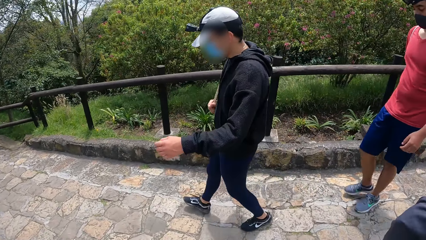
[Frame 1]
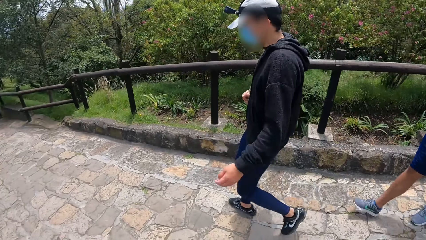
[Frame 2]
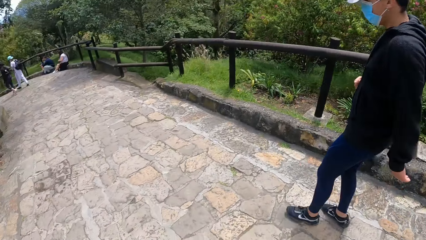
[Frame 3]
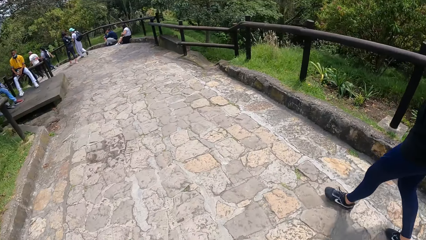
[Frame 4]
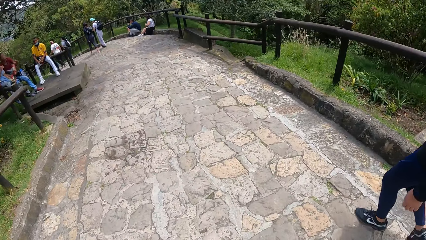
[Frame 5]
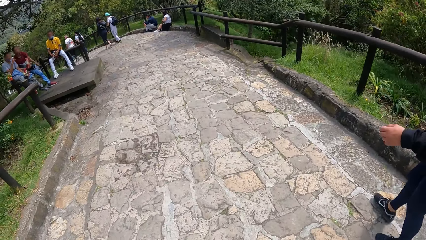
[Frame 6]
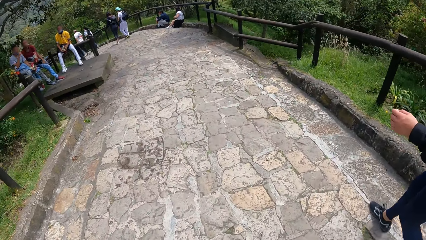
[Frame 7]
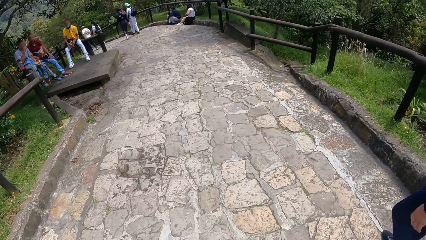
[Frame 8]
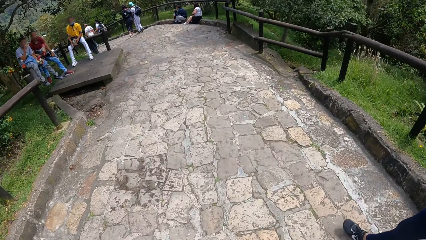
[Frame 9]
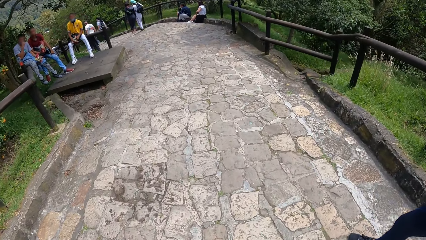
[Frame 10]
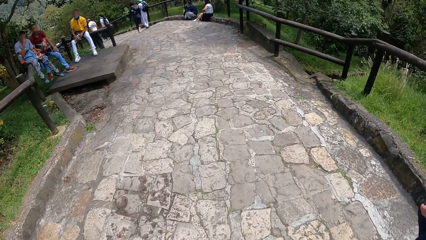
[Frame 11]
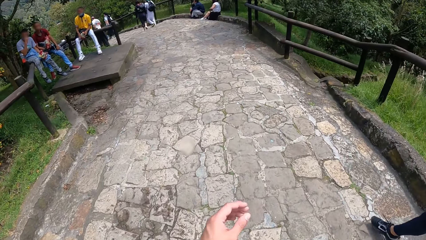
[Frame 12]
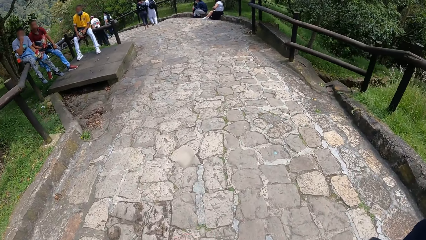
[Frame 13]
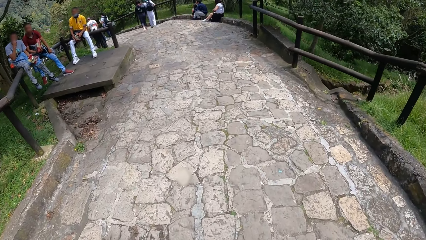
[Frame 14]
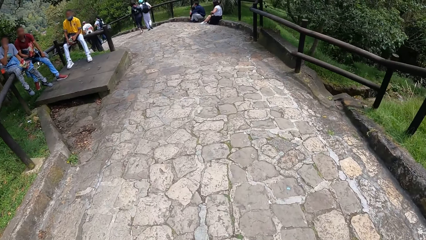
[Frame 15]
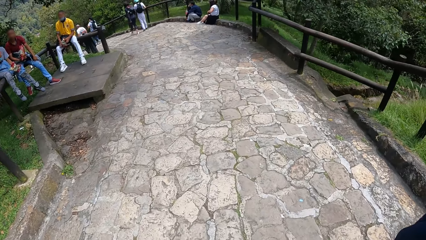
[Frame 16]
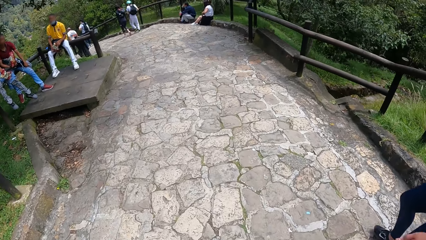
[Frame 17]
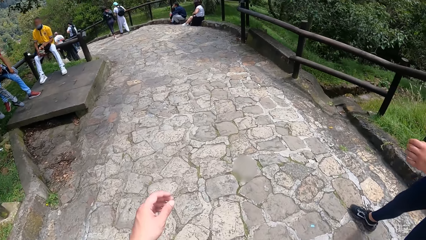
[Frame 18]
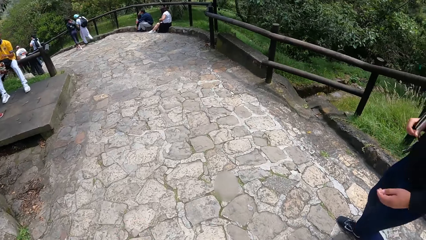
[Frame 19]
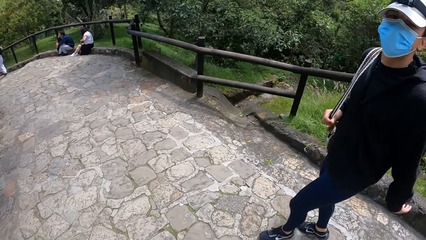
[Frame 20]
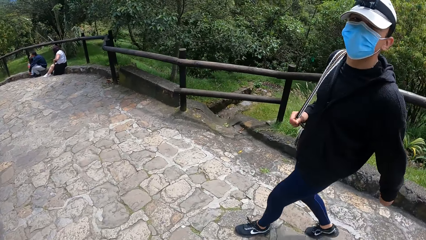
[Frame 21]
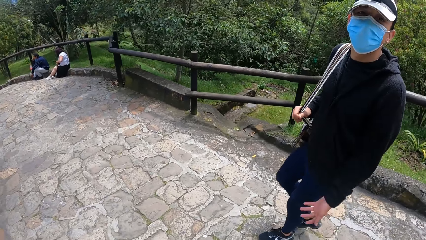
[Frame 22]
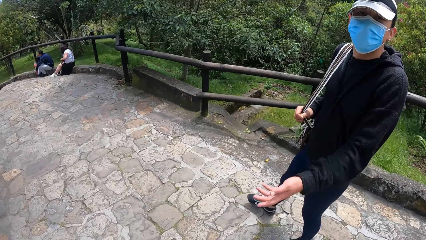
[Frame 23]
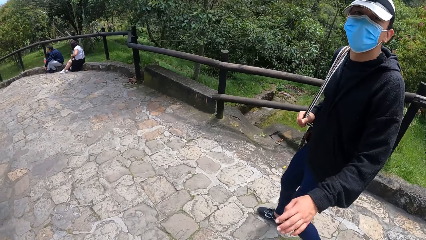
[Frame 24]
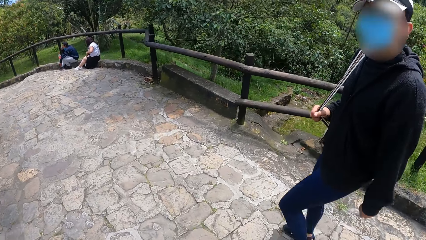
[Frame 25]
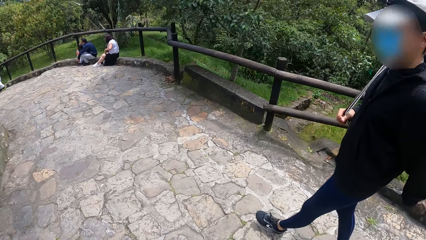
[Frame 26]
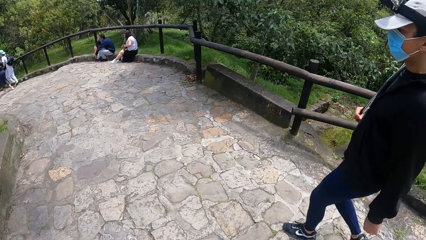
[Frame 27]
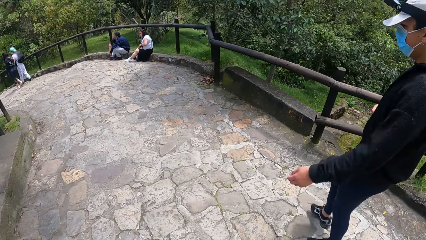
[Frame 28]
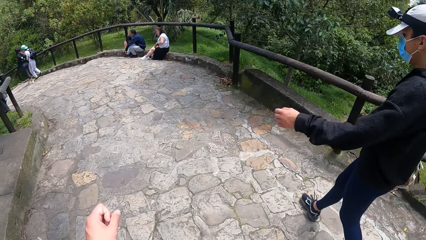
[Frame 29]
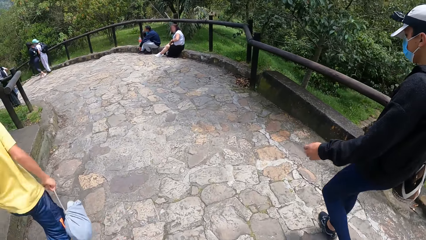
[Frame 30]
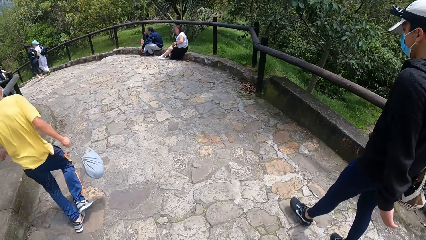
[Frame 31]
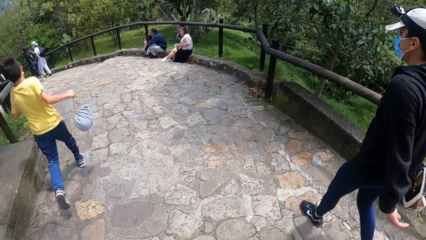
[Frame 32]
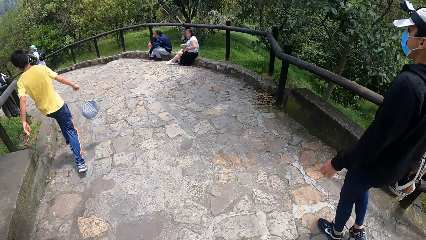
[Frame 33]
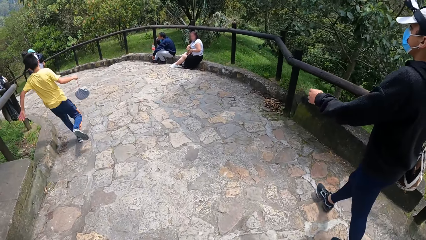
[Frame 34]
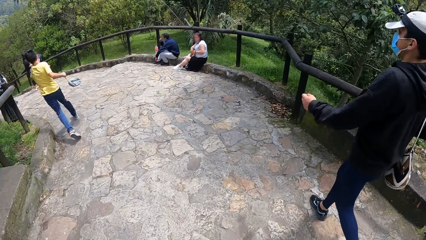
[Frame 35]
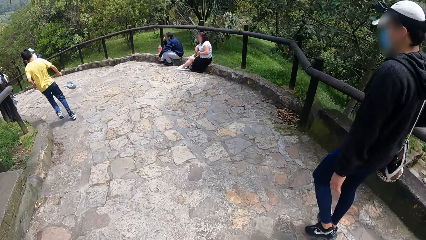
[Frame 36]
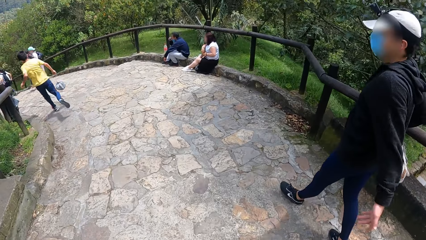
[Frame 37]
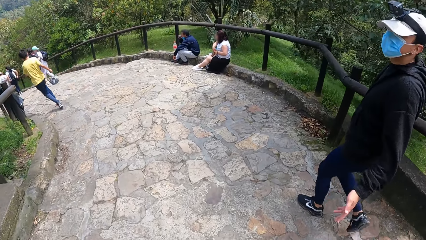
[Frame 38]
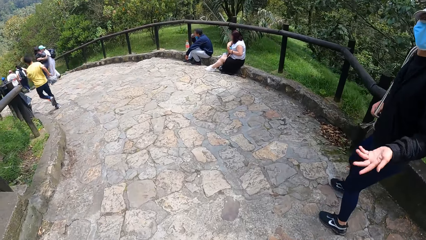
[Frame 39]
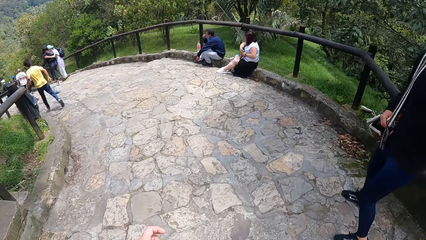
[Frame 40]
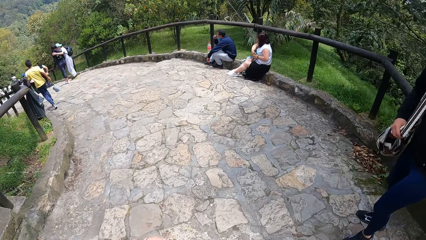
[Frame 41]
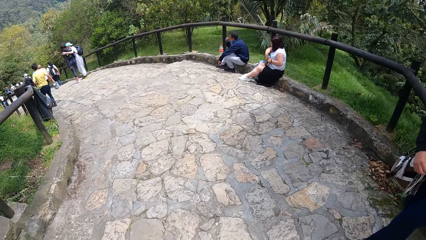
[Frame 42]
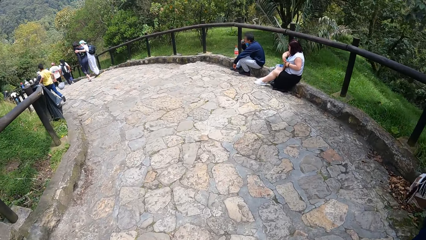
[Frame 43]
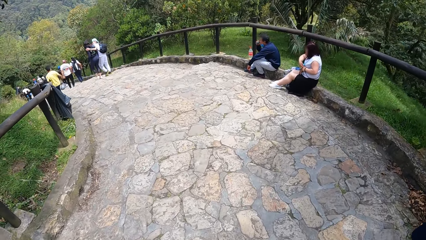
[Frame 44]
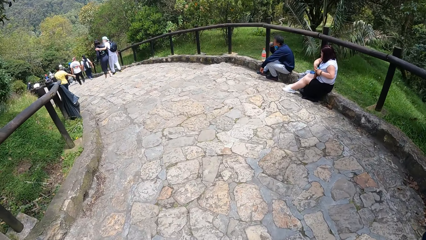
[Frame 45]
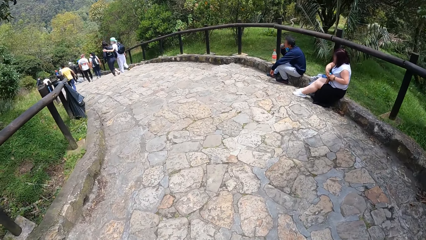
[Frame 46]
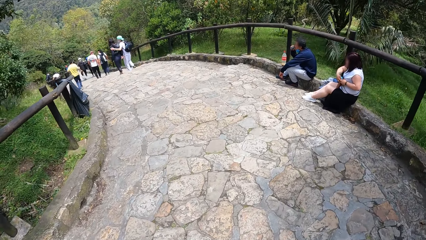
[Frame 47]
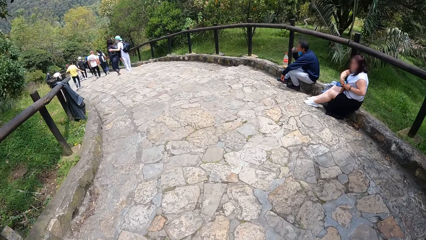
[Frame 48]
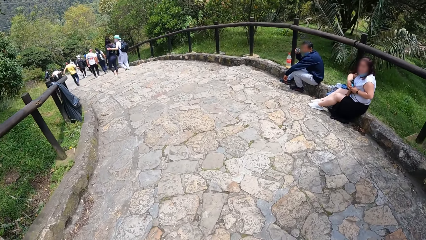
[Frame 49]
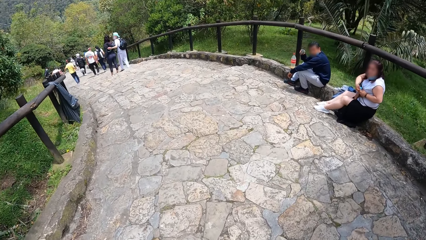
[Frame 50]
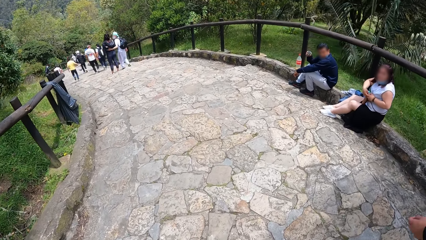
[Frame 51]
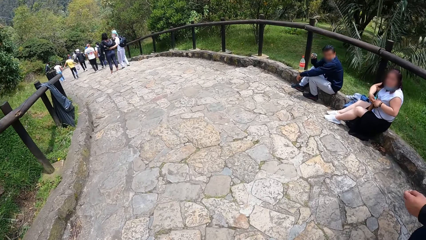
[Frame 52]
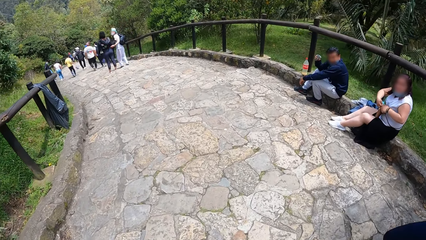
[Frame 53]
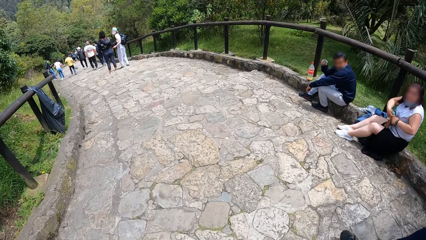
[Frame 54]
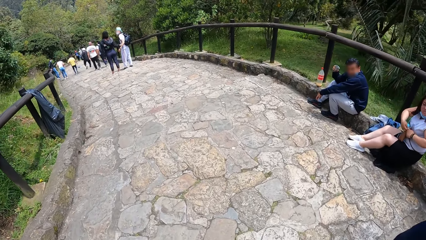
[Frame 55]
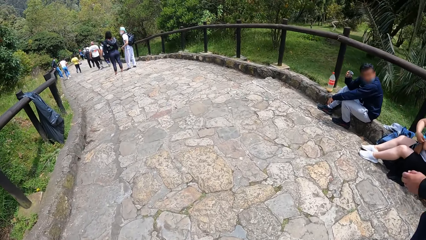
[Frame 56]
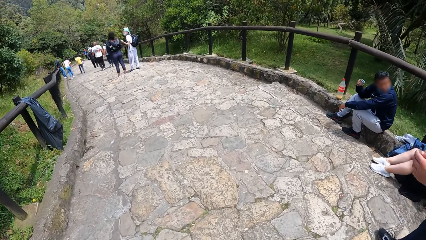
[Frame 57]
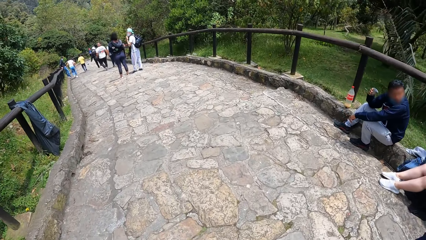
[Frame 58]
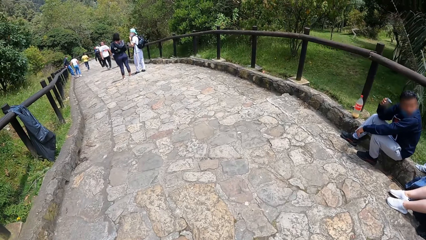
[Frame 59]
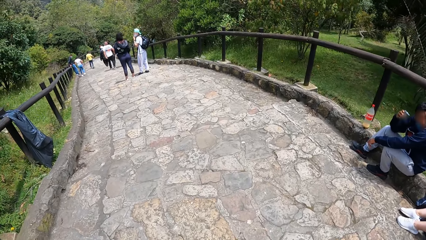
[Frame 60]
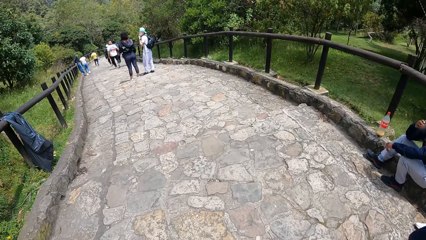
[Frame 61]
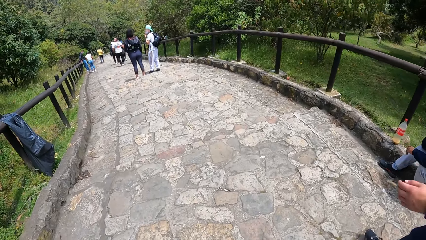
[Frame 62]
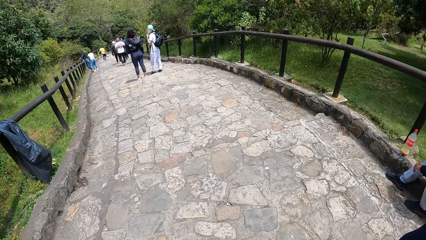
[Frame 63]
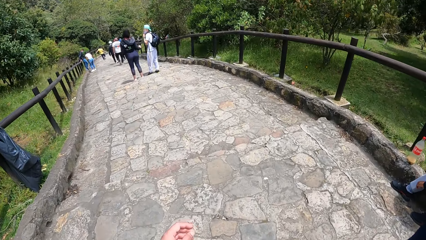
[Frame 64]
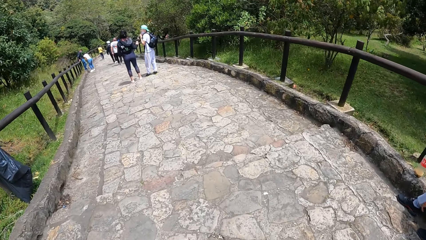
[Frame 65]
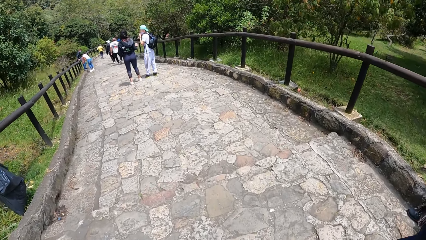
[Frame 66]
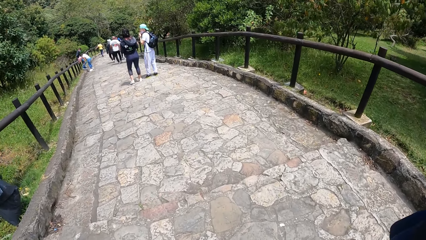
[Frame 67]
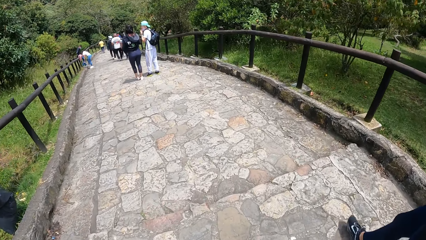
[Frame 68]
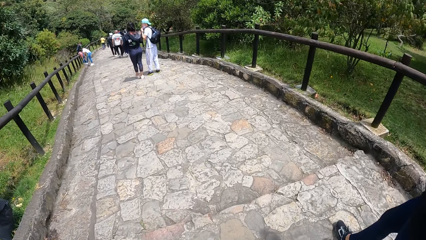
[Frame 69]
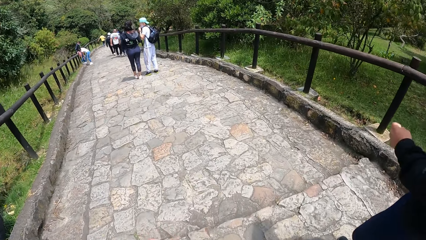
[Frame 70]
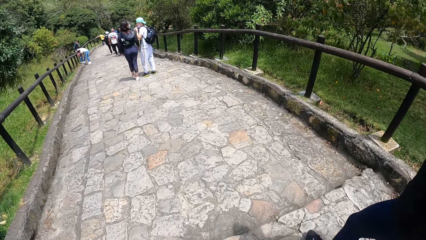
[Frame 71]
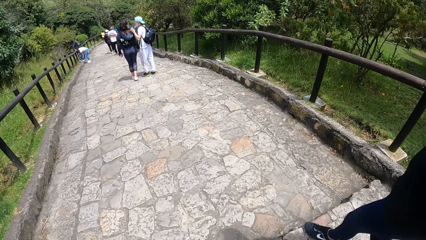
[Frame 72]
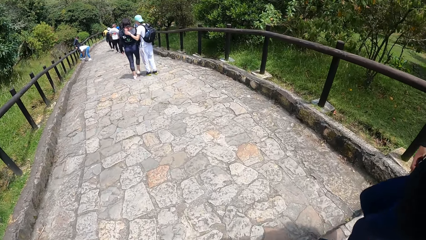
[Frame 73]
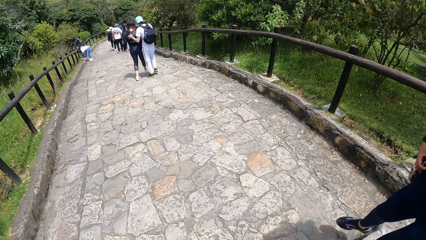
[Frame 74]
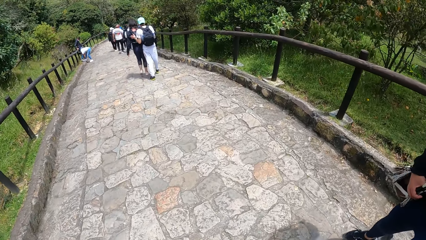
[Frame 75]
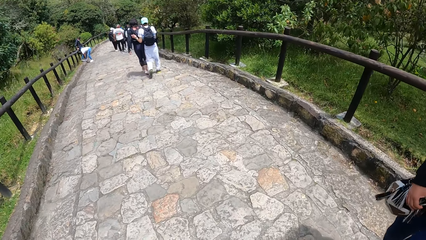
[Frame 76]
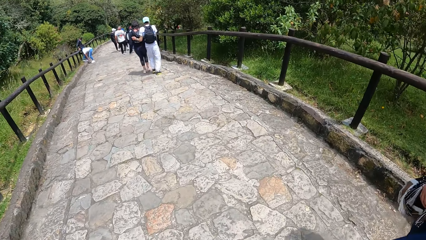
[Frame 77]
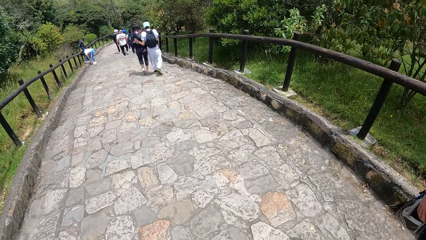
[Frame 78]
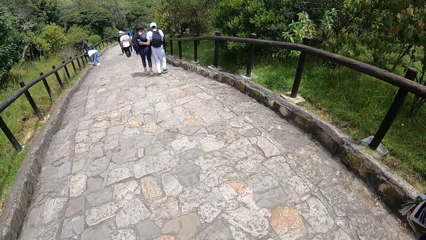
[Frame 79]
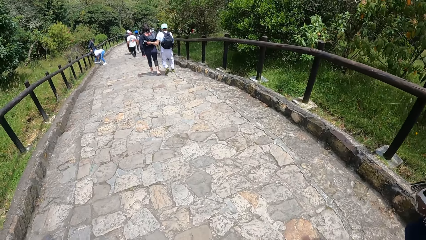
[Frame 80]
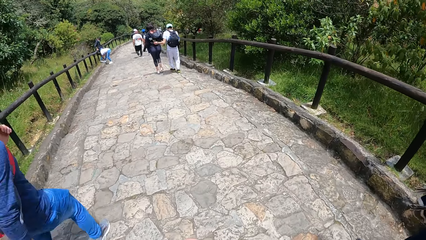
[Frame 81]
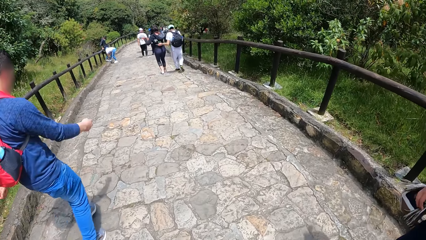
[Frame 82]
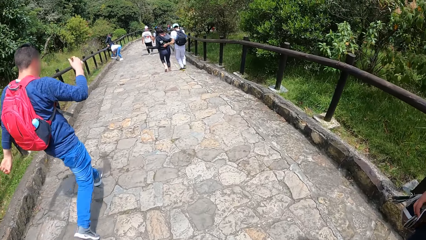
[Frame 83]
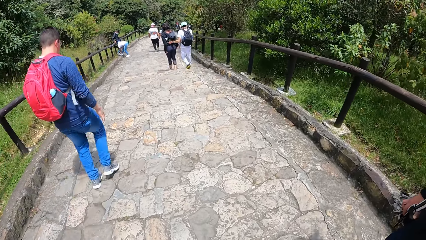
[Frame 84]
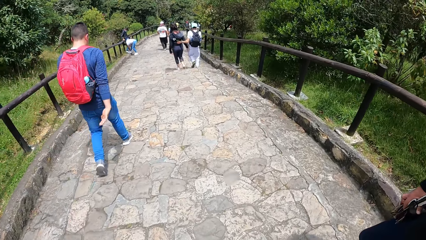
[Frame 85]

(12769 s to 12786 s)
The camera wearer throws their hand. They throw their hand repeatedly.
